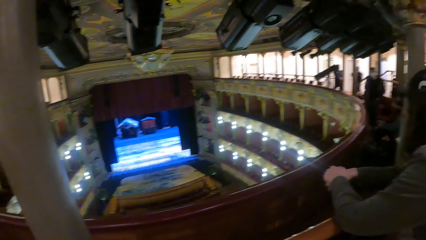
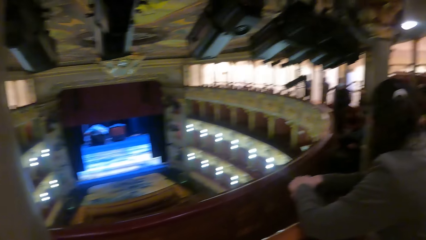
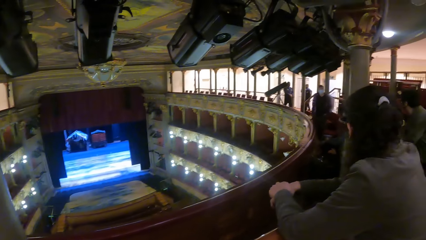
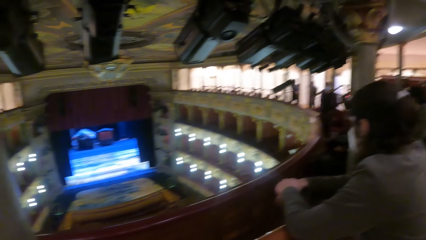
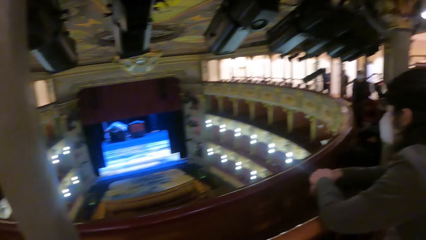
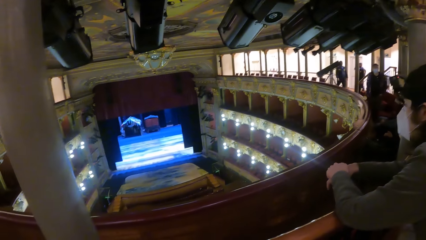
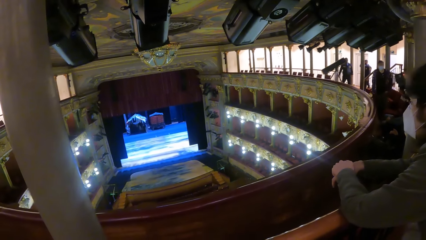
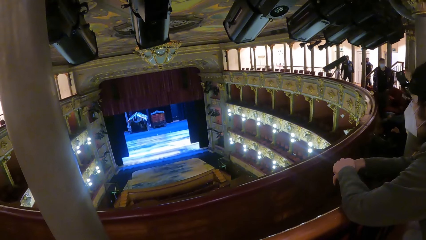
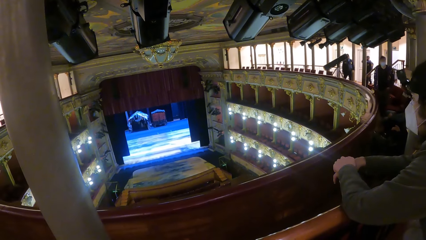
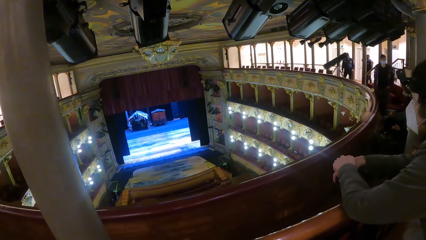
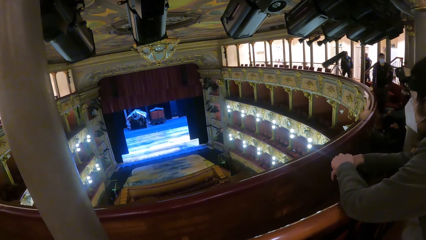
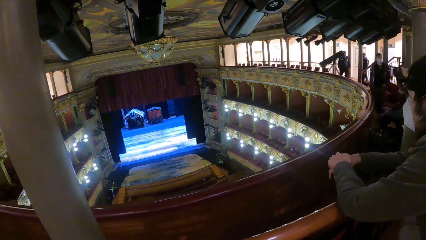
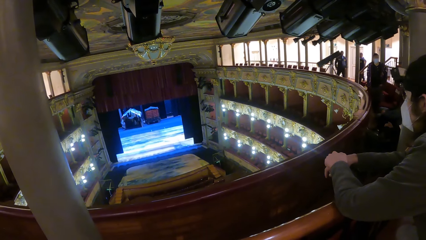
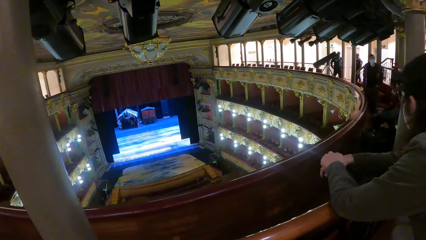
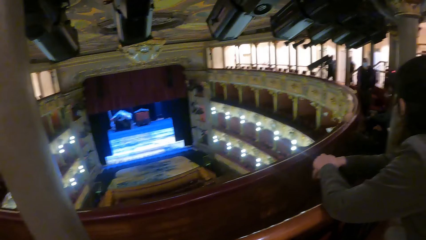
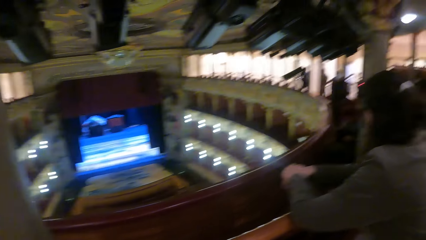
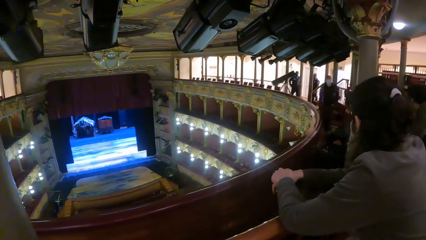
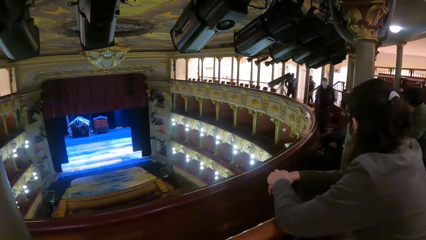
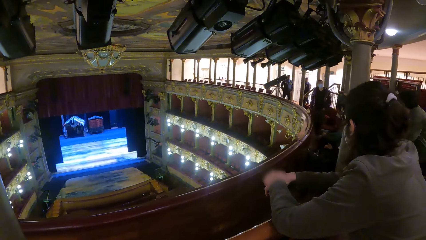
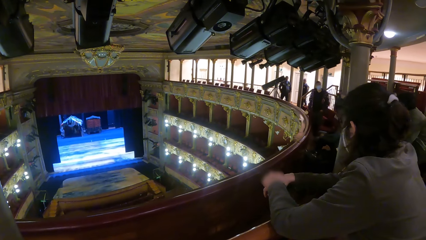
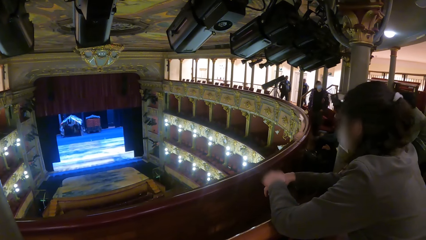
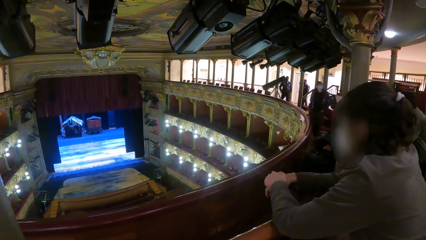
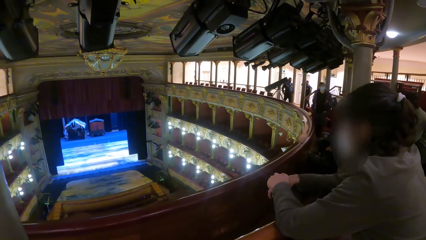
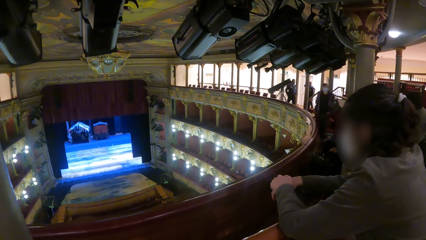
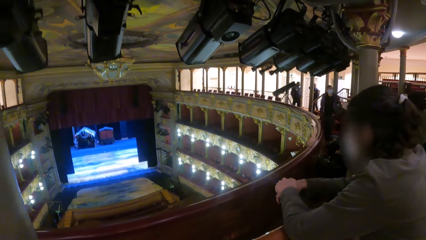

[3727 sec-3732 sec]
The camera wearer looks around in the hall with the group of people.

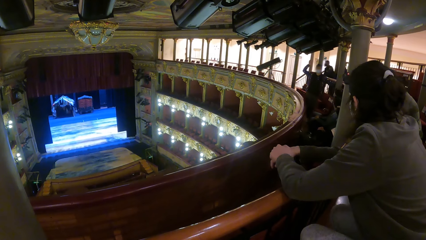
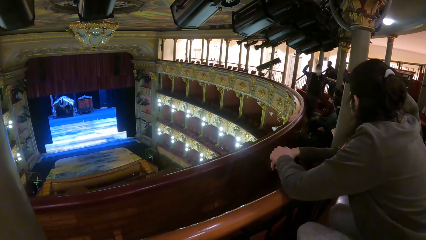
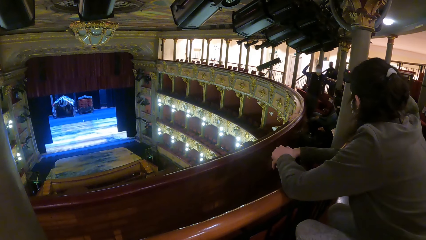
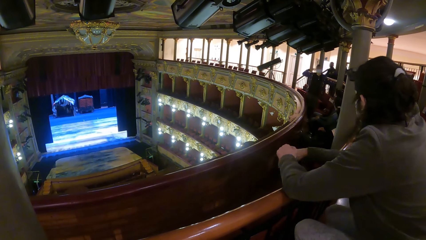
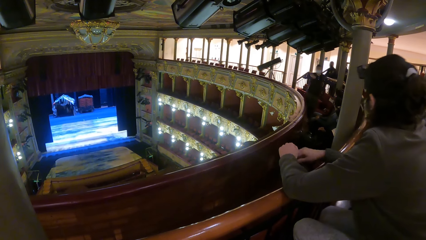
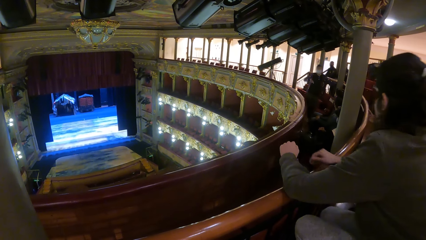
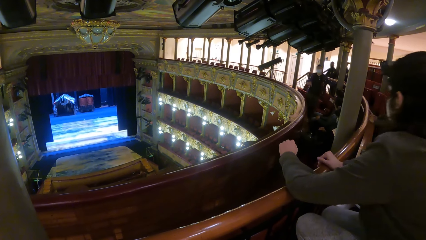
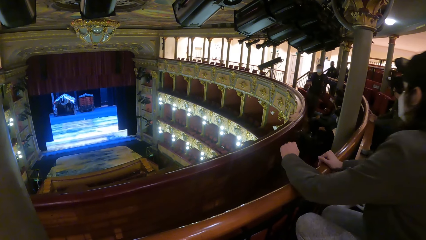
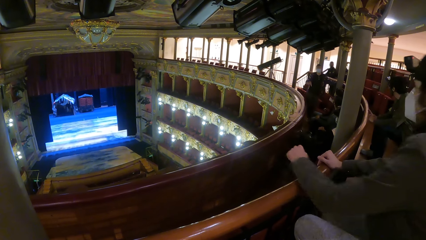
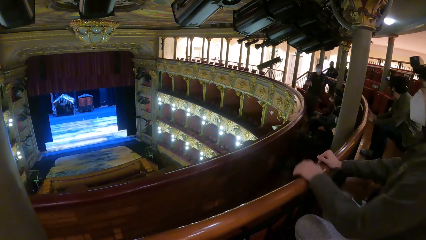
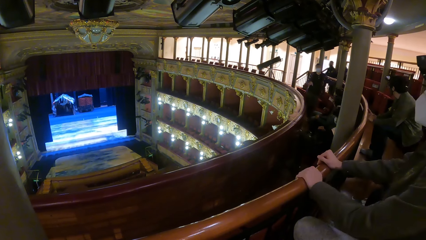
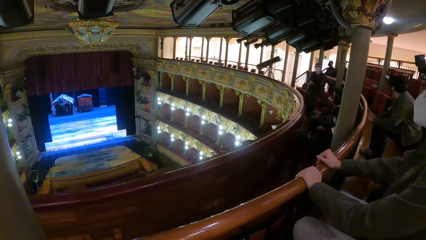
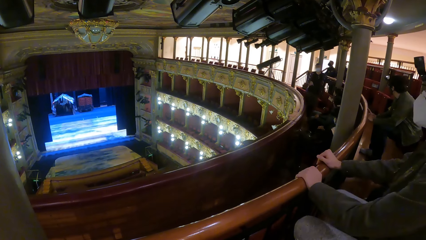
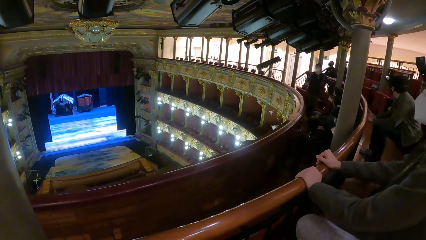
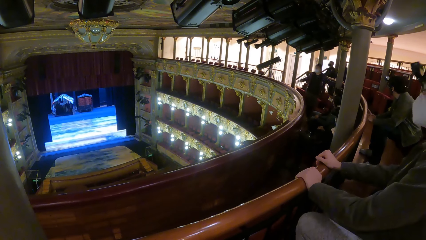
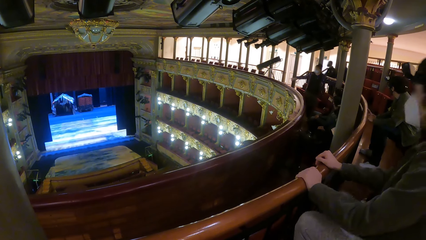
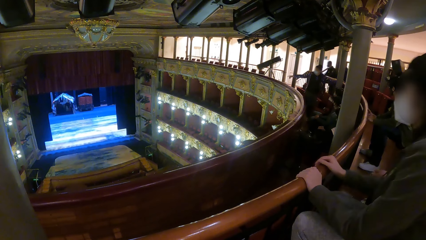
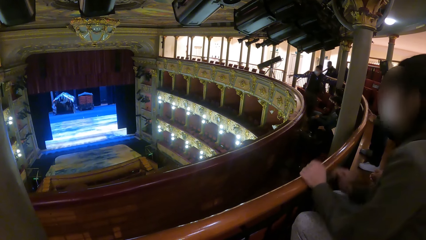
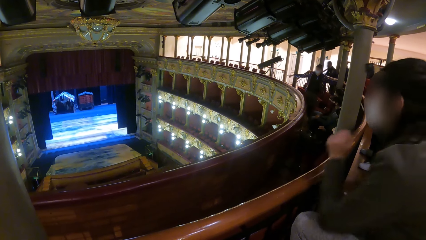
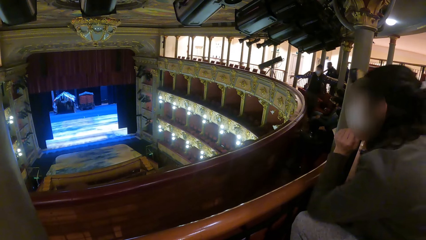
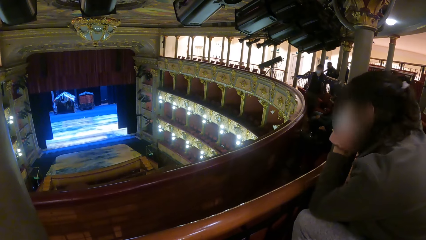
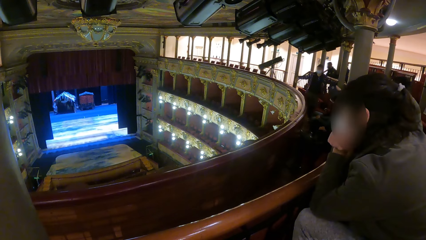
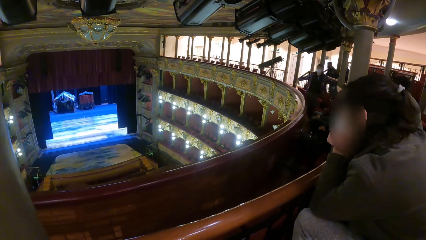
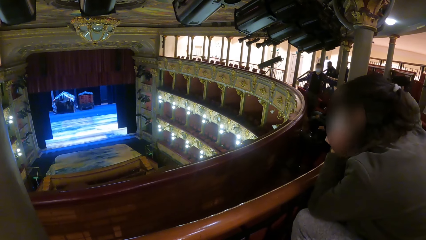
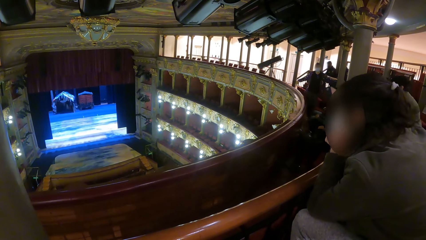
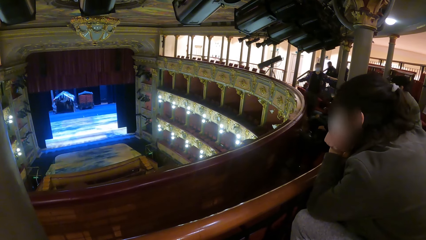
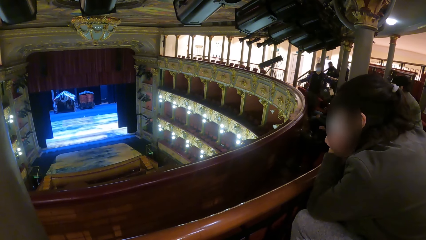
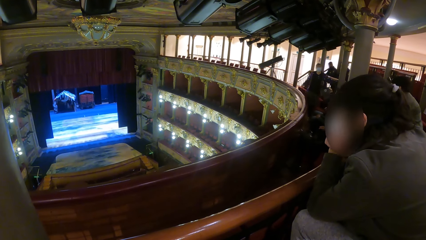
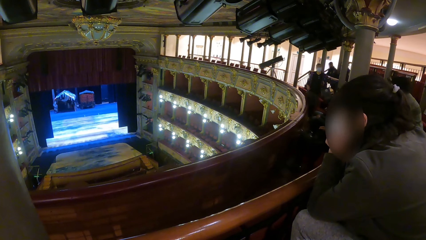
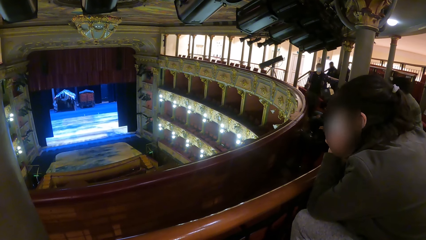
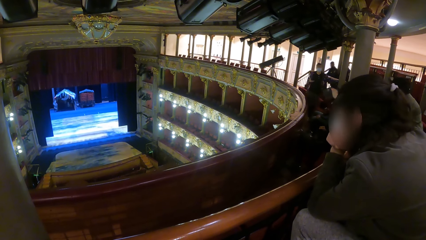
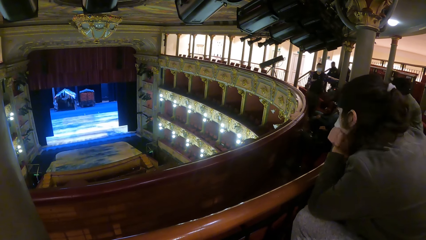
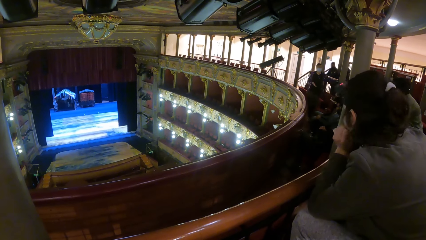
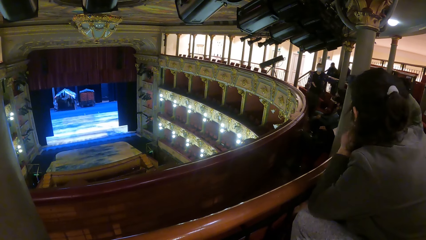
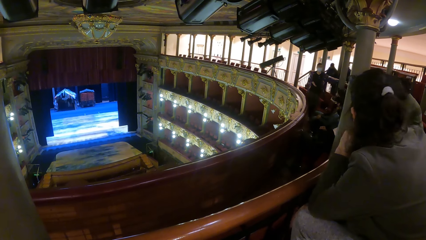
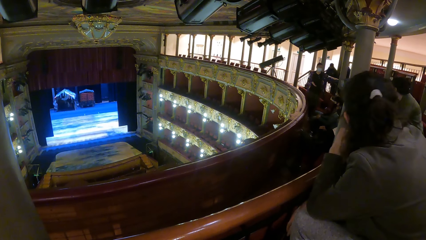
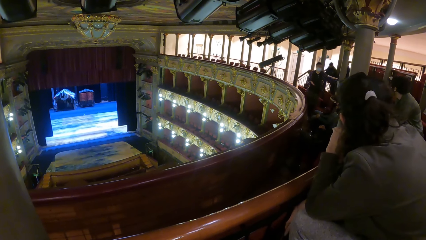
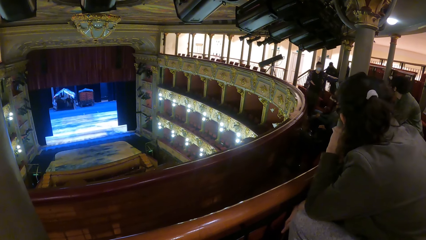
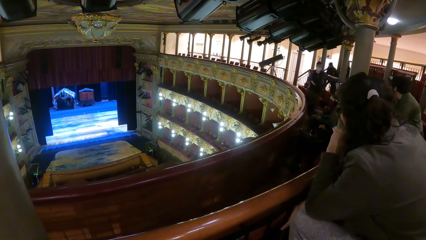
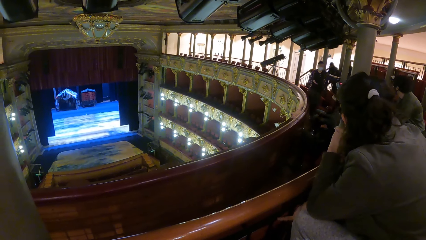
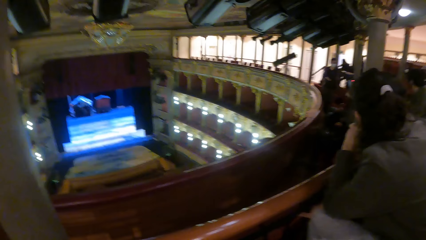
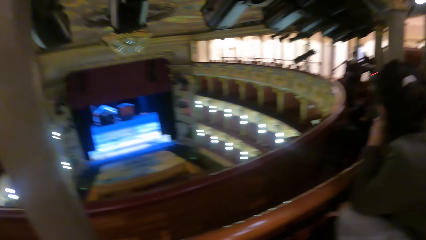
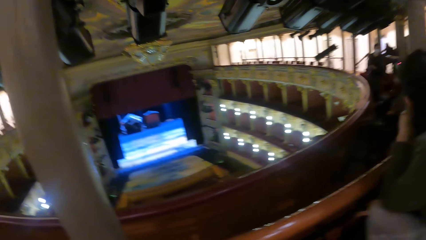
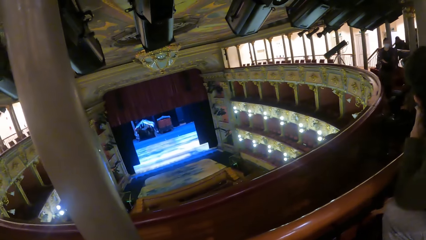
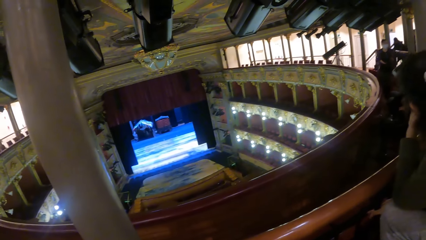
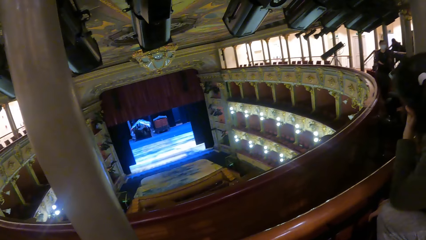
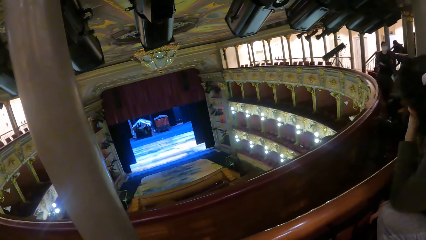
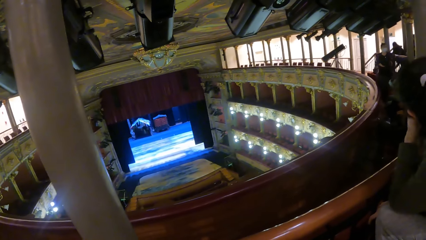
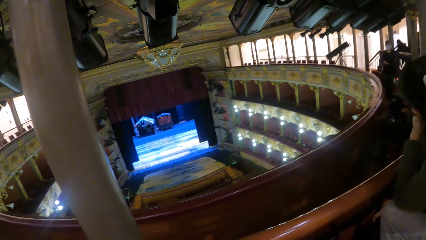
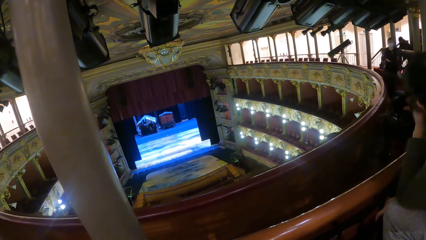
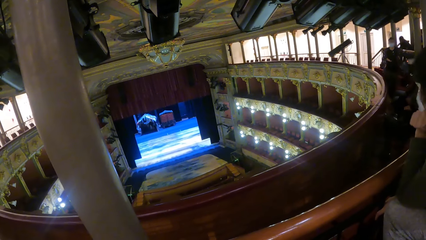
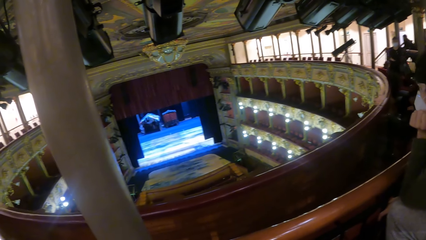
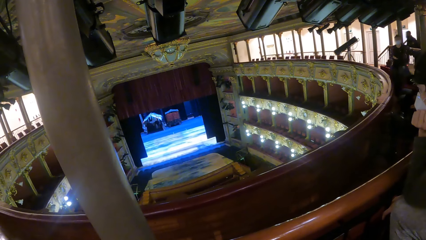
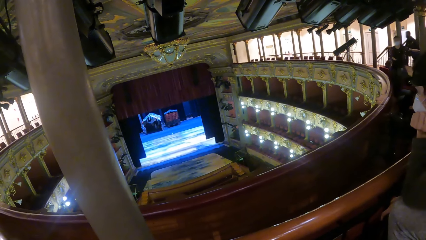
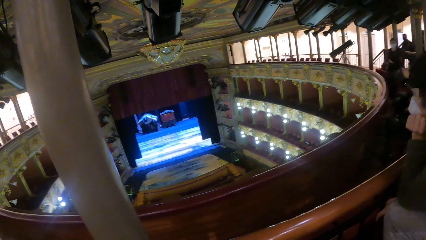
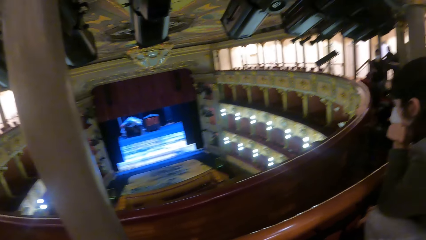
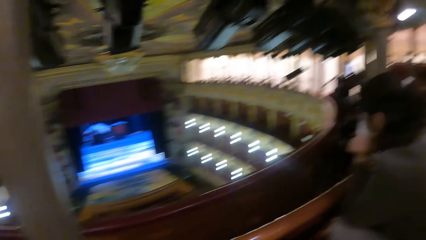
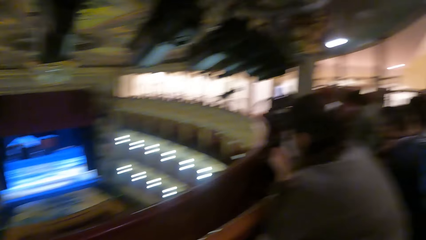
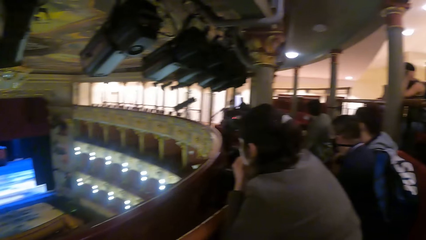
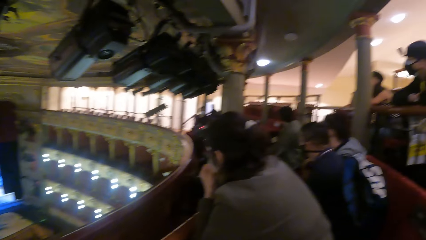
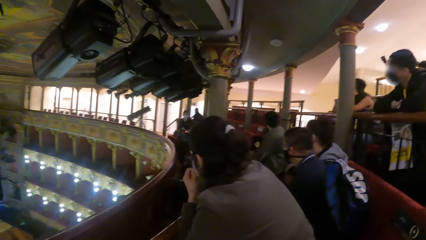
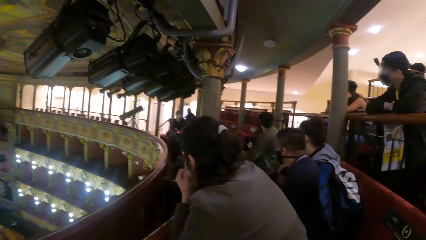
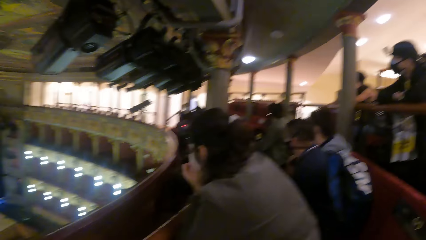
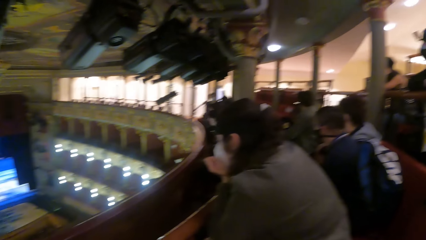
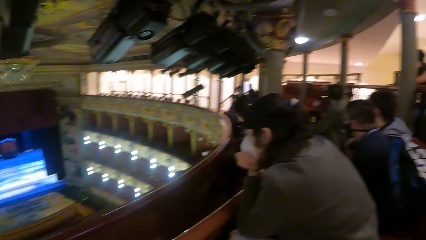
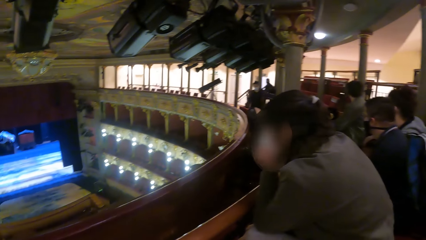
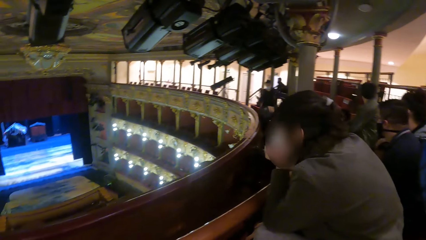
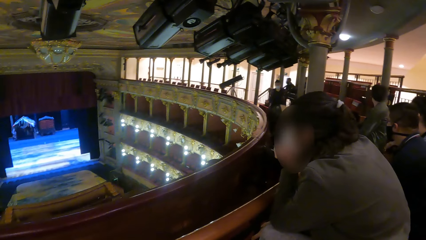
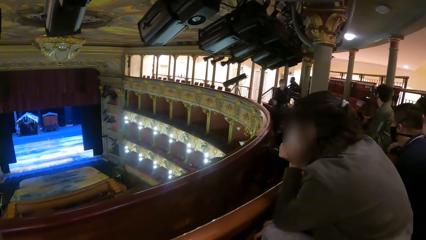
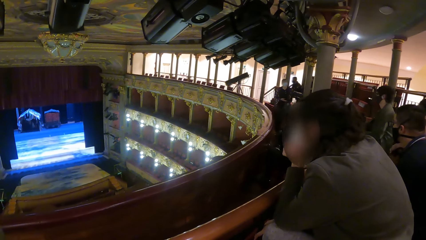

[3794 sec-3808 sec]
A man sways his hand. A lady holds a bench. She holds the bench again. The man points to the other side. The lady holds her cheek. The camera wearer looks around.
